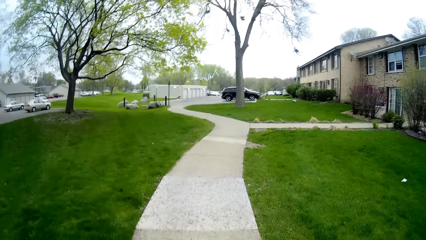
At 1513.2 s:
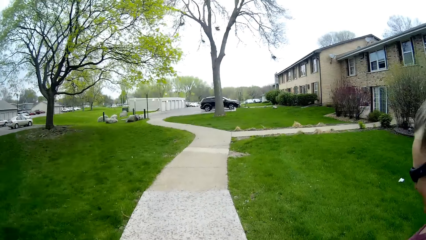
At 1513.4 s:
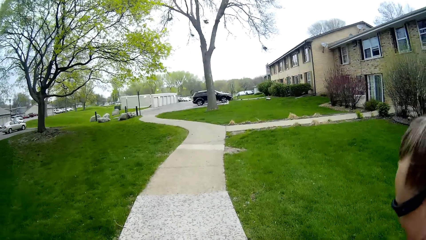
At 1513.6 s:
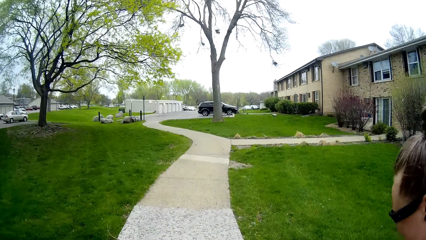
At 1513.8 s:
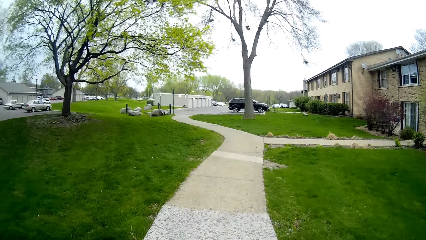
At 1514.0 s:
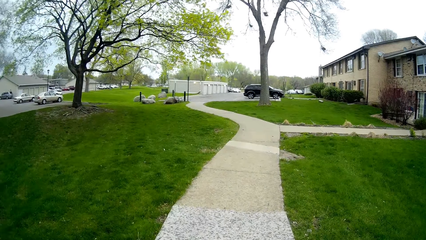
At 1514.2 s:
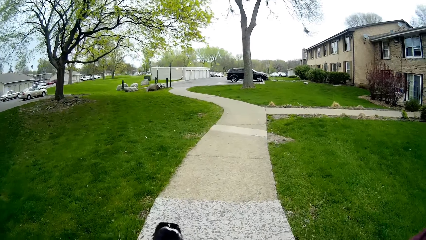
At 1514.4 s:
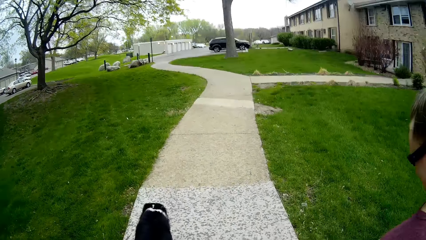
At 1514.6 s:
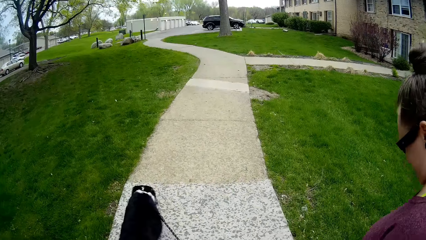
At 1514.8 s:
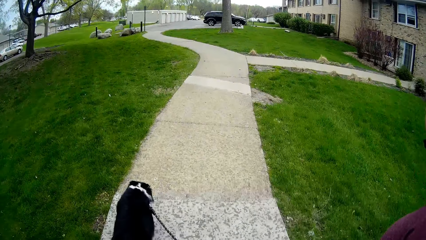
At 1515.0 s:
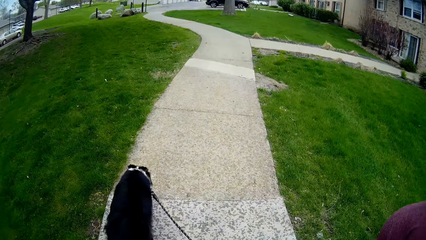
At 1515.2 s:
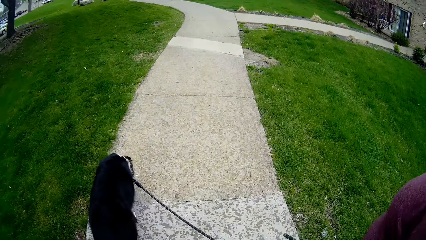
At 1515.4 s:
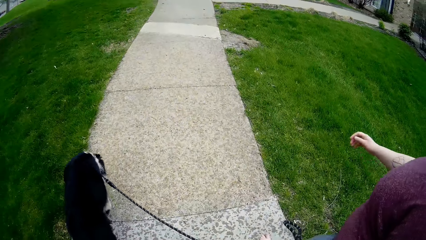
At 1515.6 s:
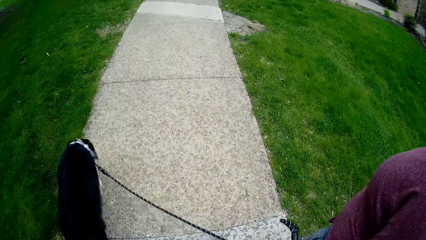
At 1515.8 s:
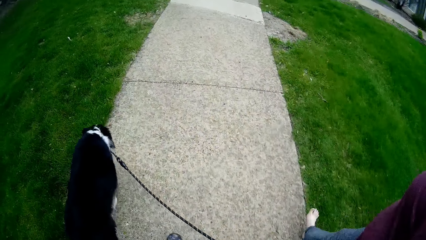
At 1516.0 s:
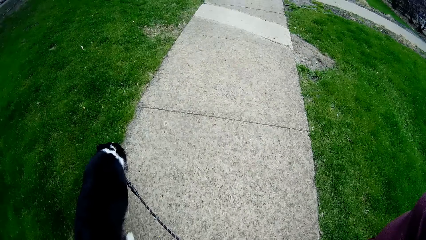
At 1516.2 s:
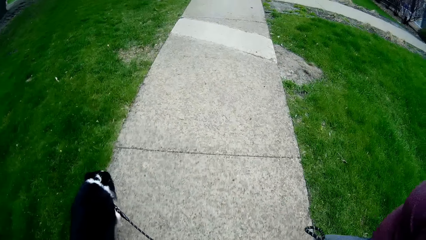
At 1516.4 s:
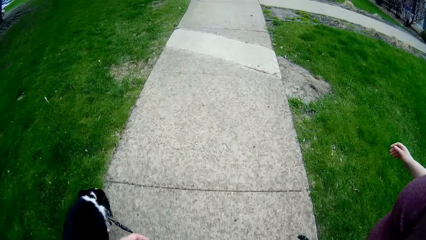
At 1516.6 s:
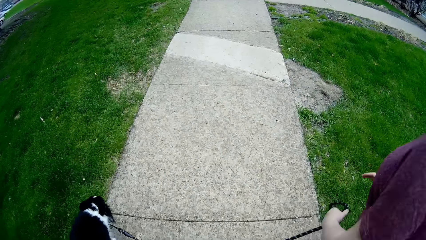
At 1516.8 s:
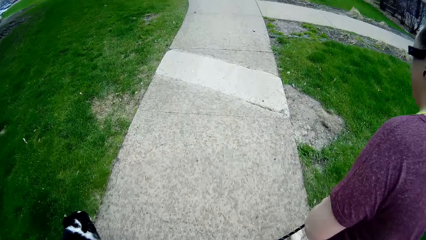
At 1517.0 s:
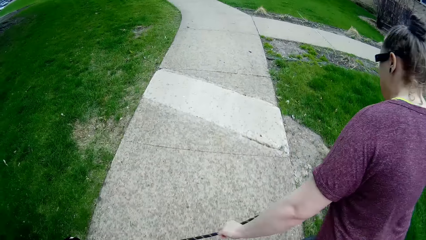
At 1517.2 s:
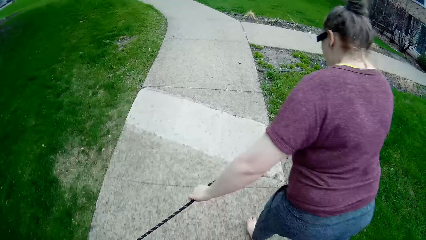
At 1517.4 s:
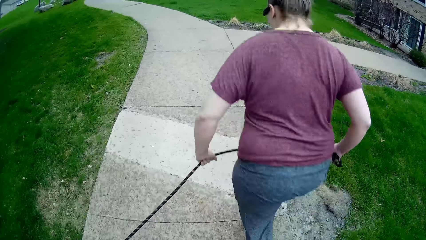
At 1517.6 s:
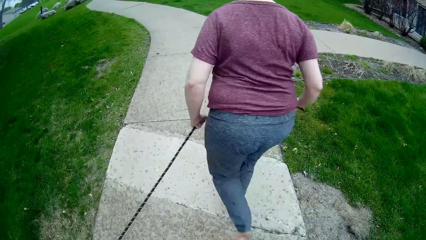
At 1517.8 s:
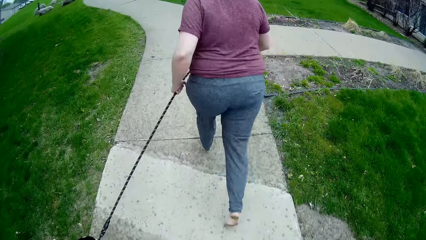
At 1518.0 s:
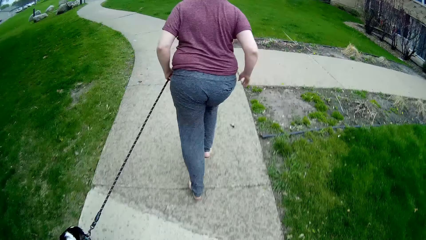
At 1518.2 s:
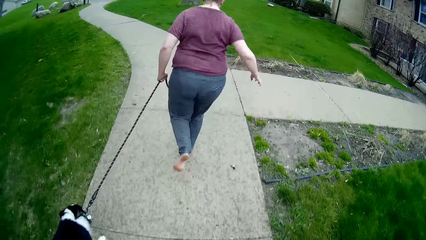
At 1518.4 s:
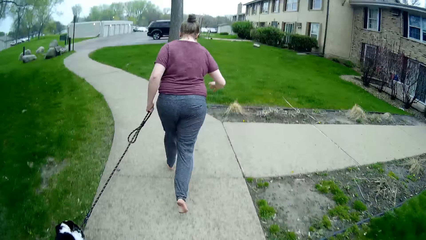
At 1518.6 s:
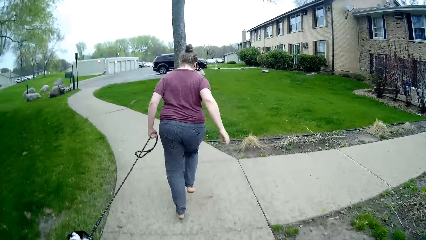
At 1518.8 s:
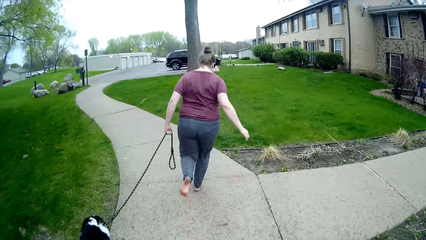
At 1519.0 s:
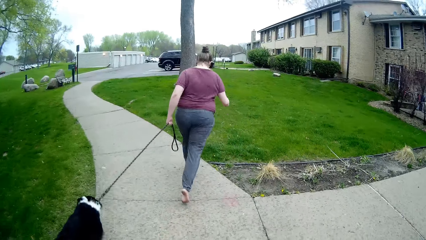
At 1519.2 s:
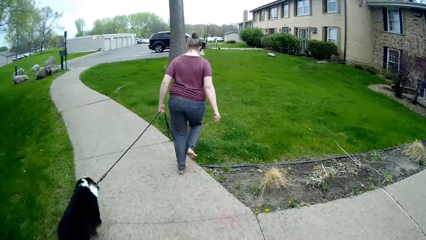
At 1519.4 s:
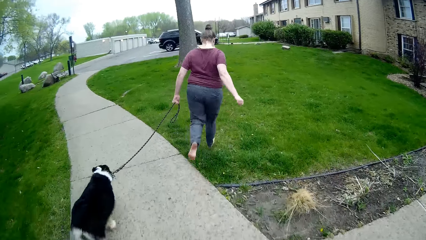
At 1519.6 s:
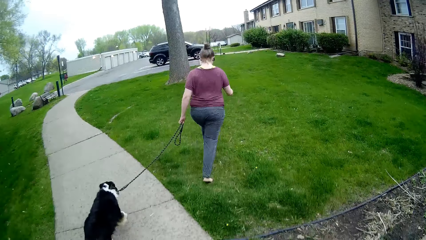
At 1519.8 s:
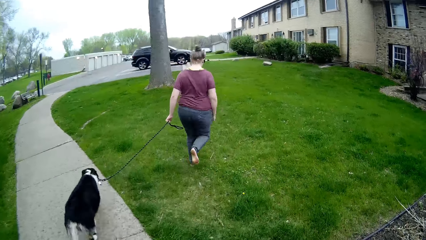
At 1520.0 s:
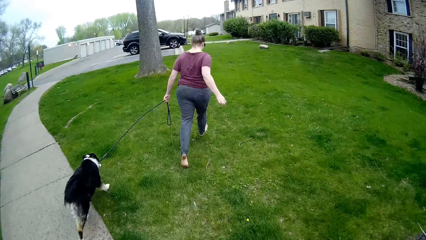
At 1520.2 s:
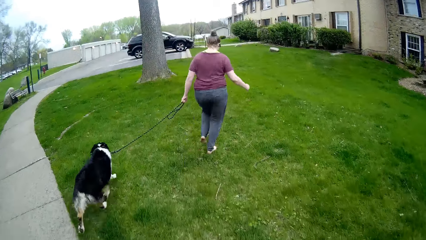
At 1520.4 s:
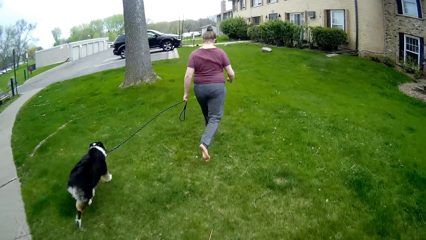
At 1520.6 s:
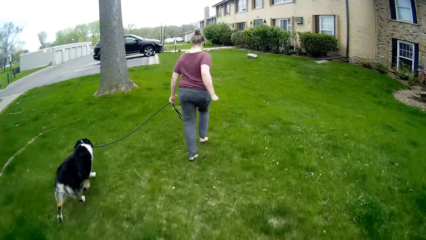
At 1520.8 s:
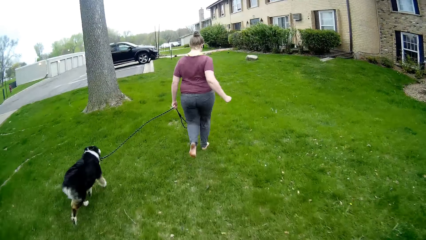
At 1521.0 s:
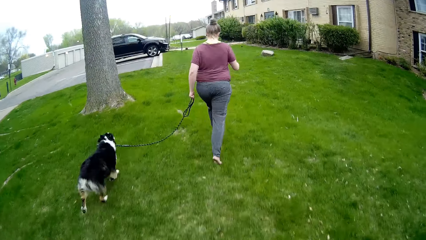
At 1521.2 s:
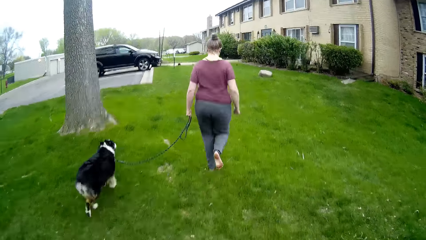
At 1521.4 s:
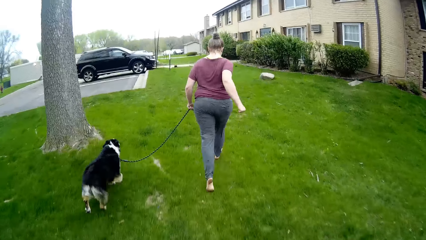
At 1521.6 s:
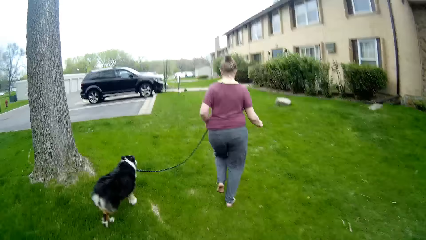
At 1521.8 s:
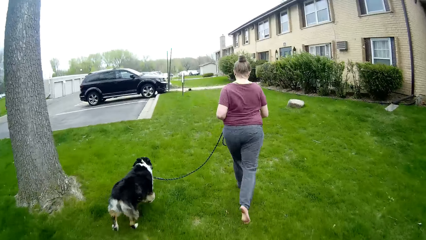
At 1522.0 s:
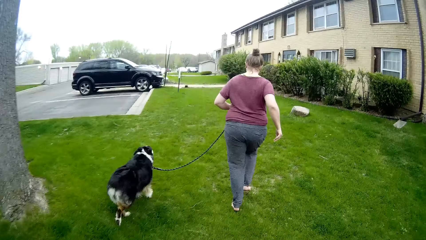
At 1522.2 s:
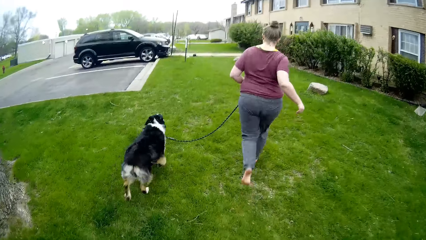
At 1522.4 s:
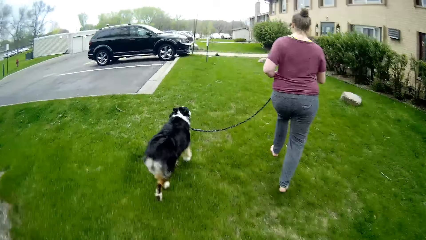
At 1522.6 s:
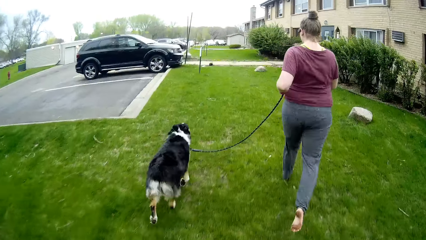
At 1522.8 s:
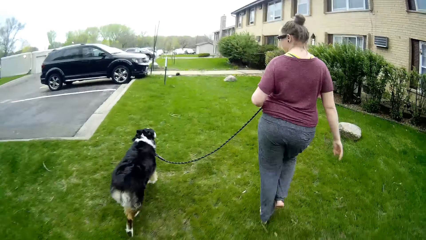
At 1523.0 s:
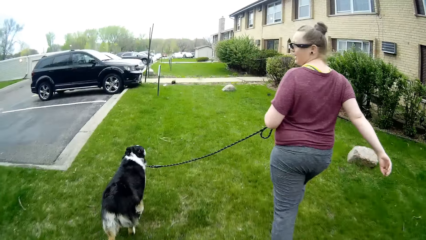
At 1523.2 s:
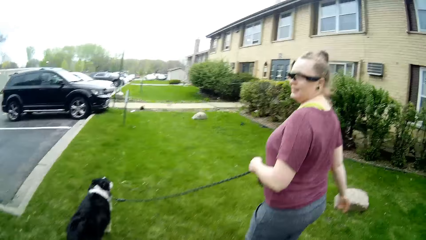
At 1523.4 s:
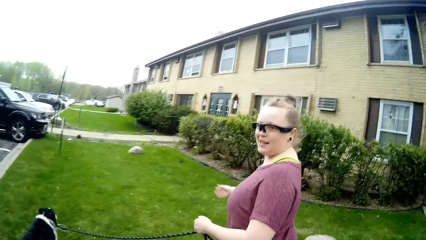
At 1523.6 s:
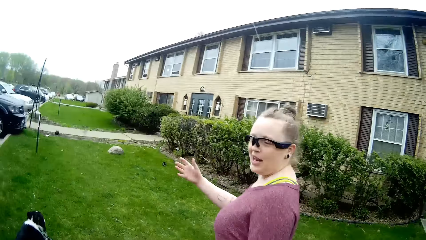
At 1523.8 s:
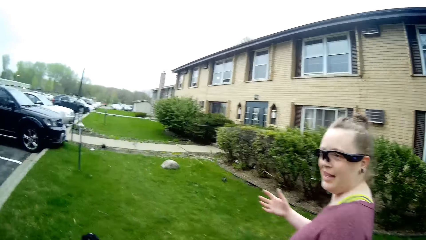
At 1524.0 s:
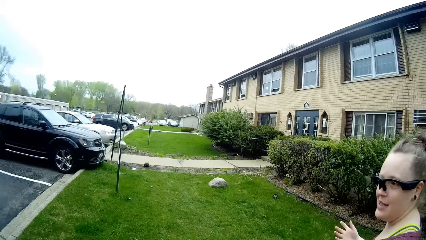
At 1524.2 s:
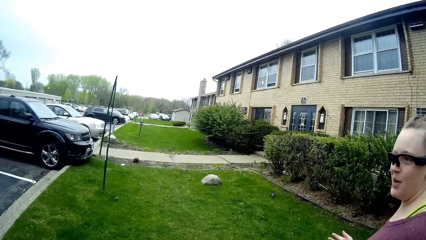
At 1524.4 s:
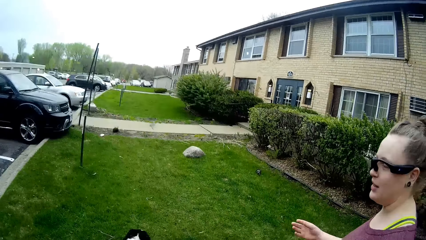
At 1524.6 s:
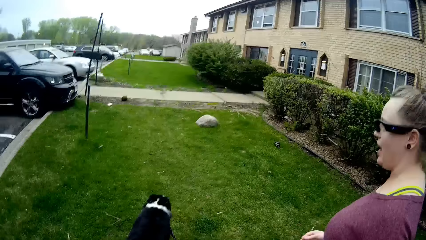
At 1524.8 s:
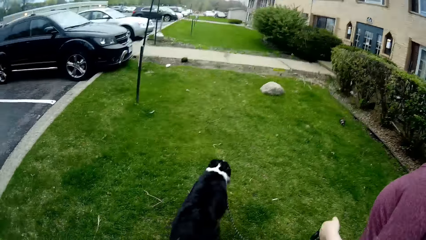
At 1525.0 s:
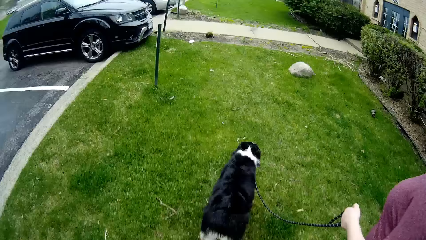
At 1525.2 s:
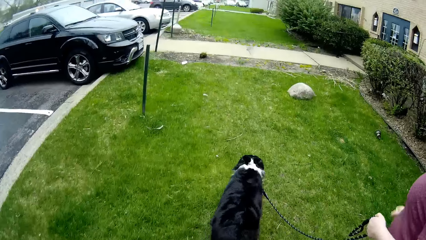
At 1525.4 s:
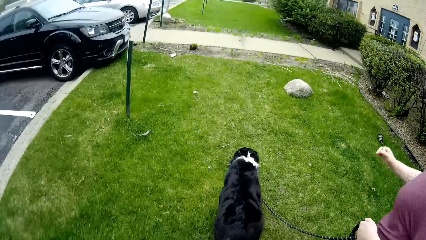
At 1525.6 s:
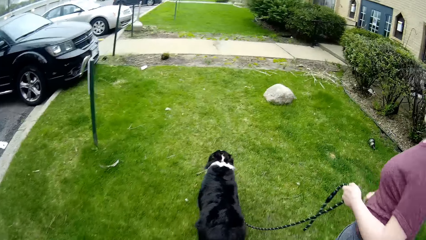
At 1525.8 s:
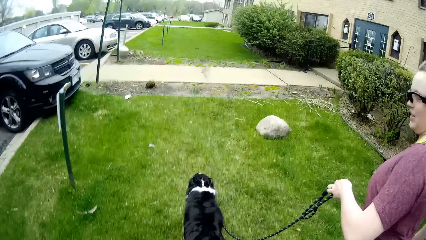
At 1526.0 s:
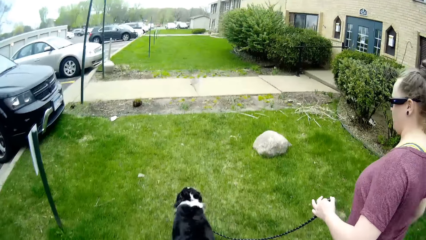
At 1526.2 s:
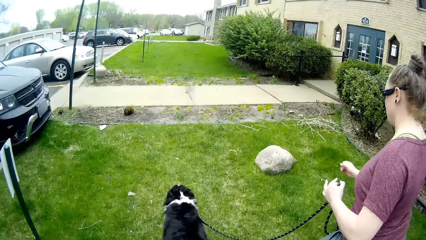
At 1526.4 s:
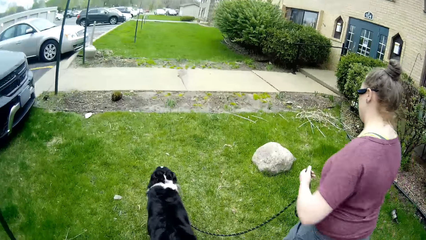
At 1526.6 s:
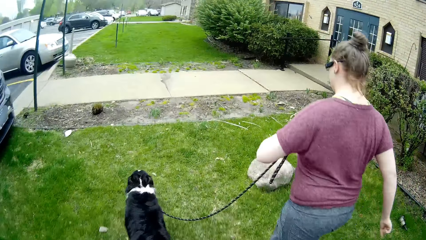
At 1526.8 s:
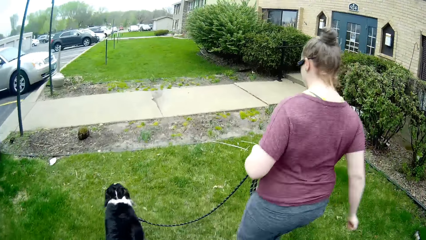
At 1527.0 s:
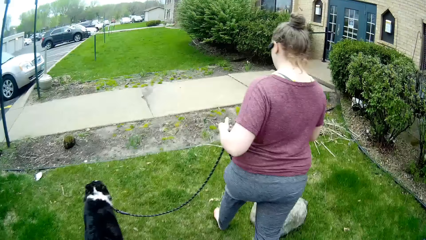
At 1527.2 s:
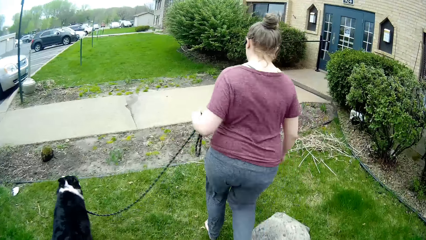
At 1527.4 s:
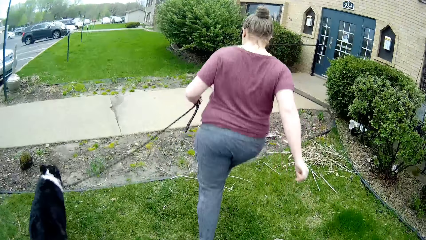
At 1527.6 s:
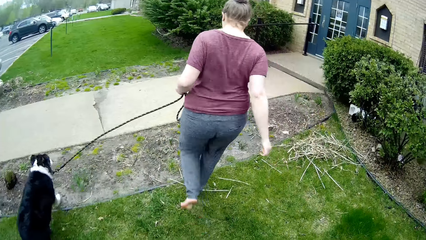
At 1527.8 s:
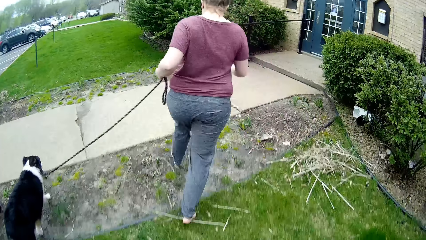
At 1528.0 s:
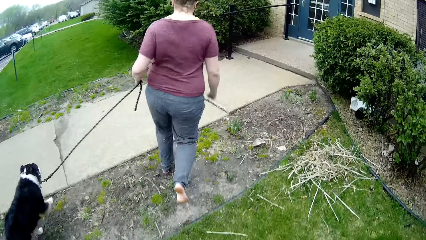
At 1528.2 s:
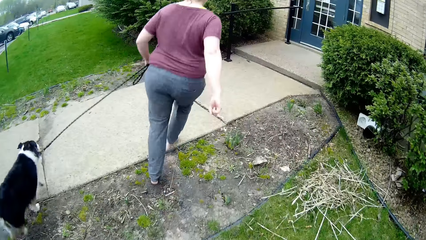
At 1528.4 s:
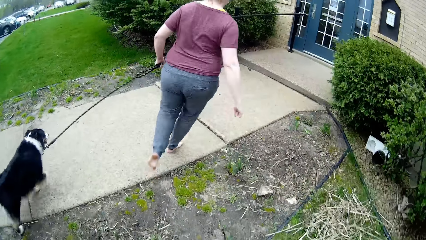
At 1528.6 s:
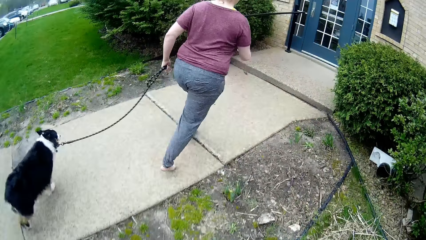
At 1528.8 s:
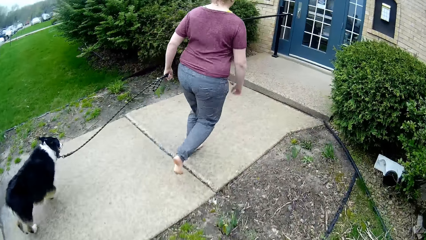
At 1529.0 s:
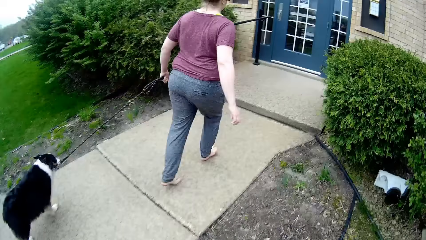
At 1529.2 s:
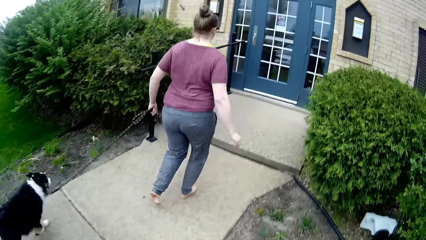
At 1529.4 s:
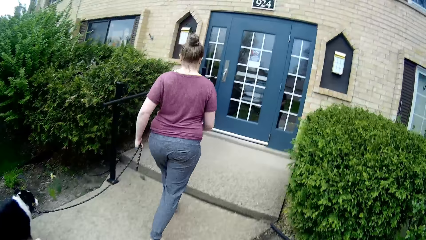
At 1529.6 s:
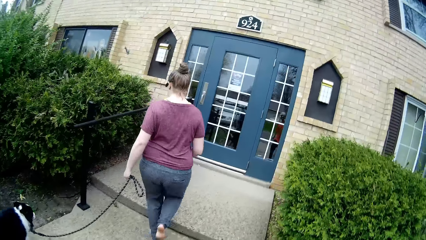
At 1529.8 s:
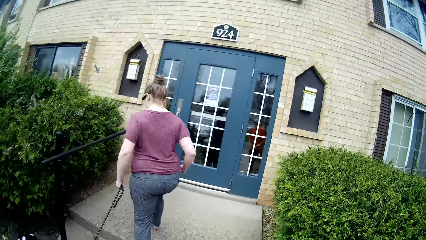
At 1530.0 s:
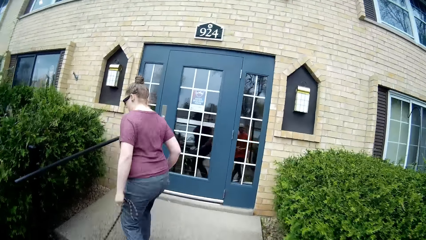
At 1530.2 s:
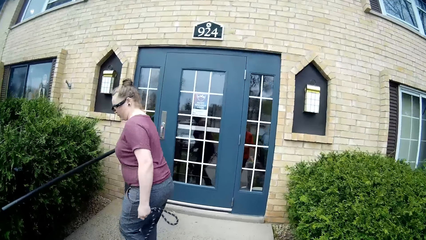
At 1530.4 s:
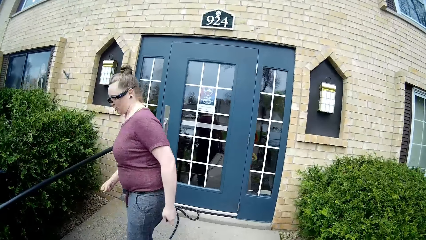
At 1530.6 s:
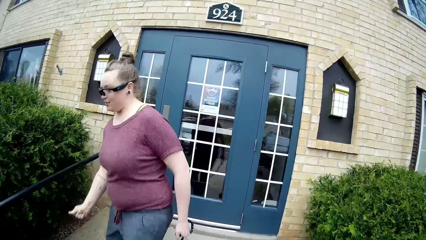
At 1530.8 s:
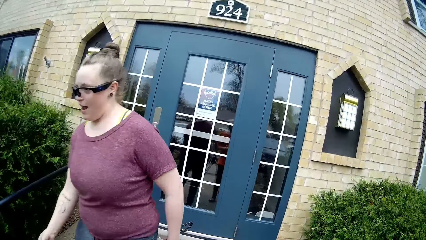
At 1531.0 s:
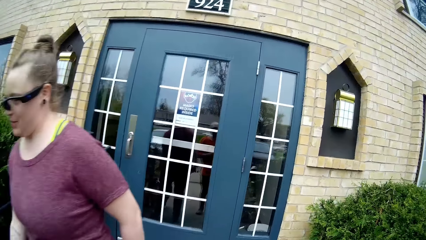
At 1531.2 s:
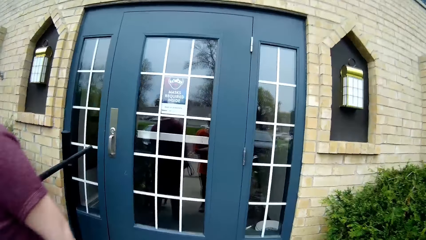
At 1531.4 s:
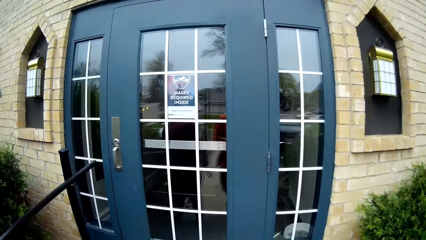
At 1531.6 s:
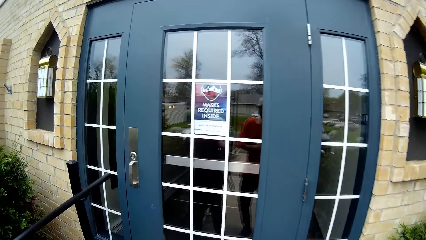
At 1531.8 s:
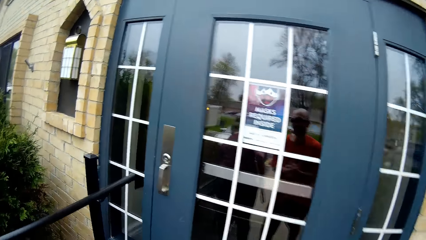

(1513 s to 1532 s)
The woman and the dog walk to the house. The camera wearer runs with the dog outside. They walk with the dog outside.
